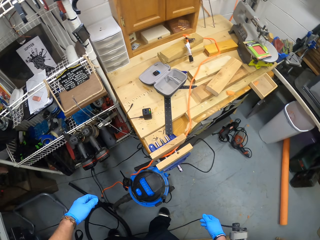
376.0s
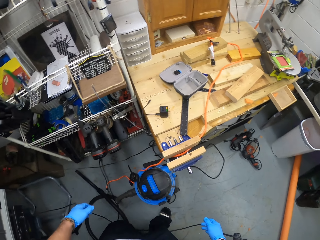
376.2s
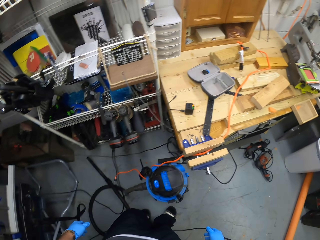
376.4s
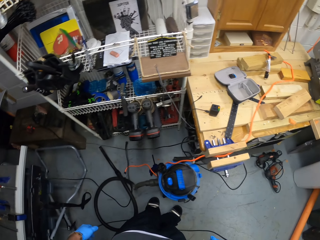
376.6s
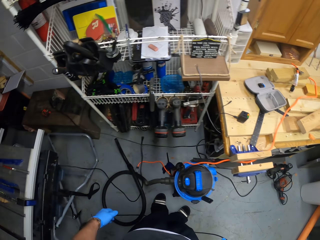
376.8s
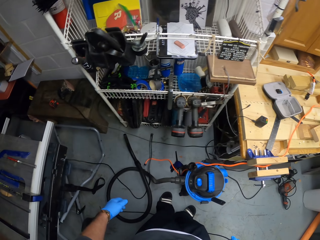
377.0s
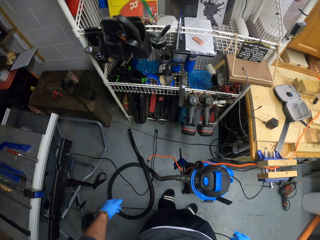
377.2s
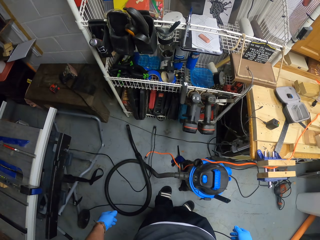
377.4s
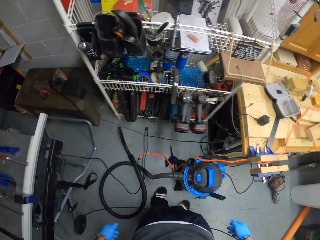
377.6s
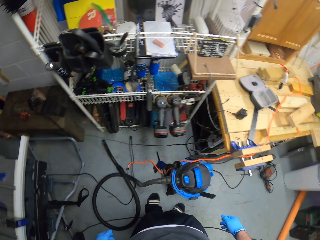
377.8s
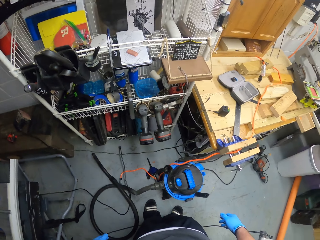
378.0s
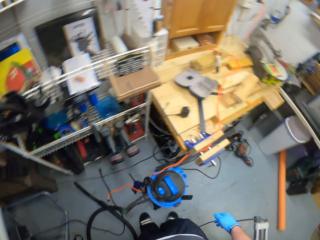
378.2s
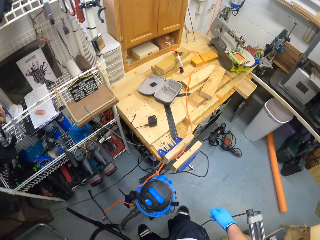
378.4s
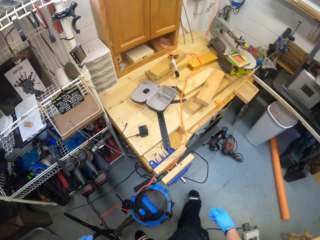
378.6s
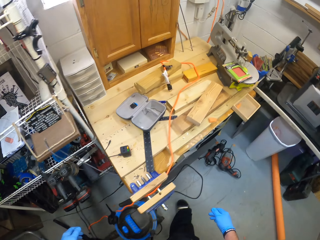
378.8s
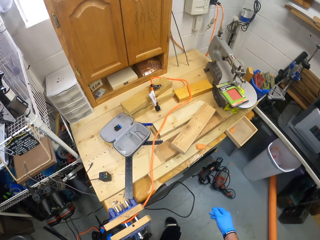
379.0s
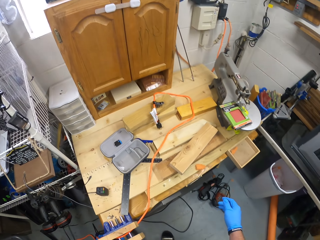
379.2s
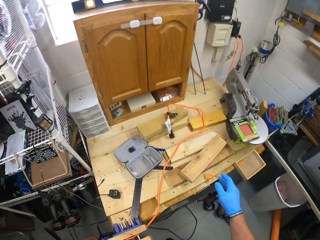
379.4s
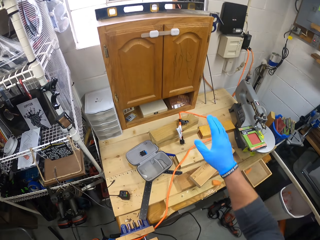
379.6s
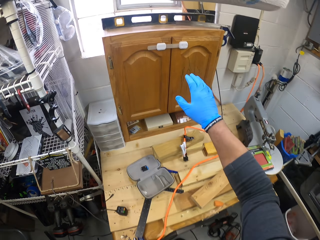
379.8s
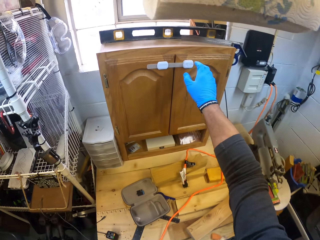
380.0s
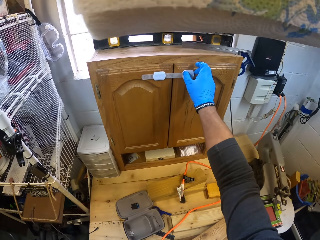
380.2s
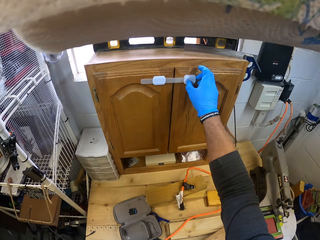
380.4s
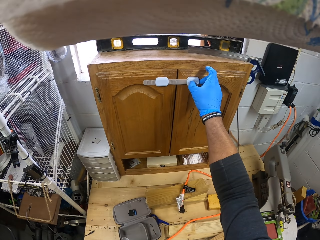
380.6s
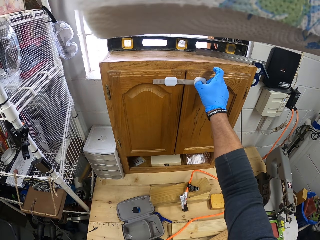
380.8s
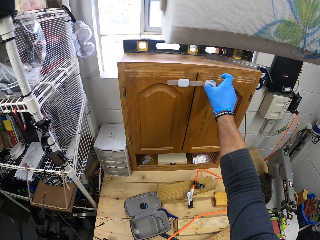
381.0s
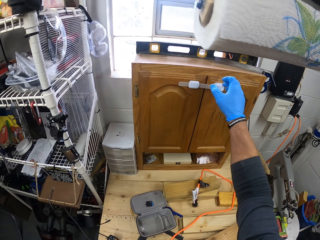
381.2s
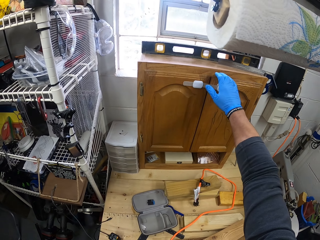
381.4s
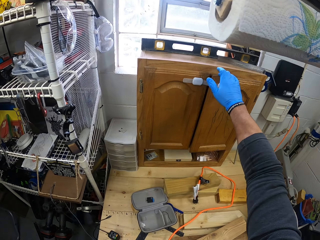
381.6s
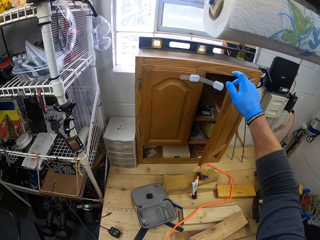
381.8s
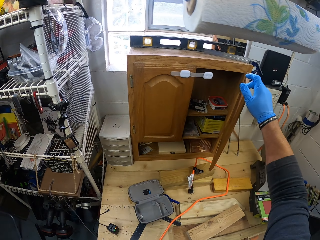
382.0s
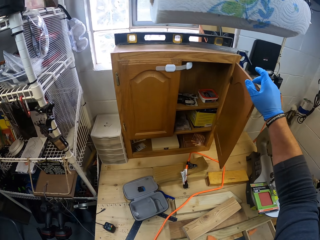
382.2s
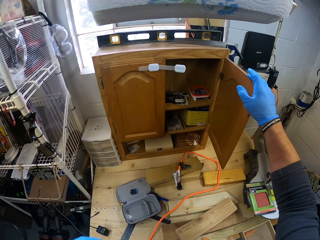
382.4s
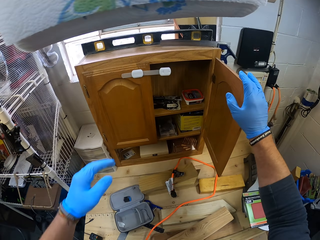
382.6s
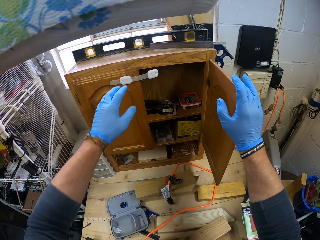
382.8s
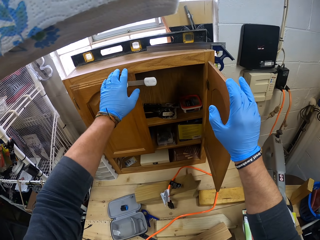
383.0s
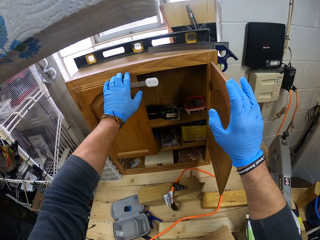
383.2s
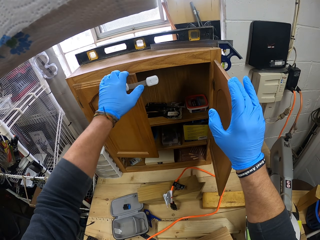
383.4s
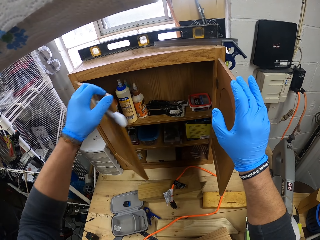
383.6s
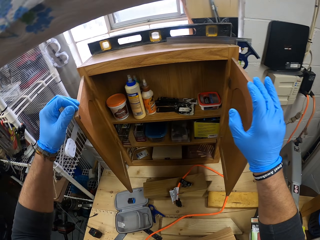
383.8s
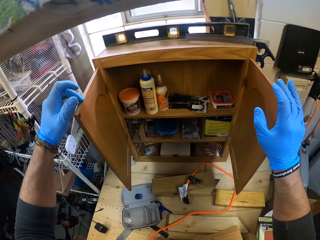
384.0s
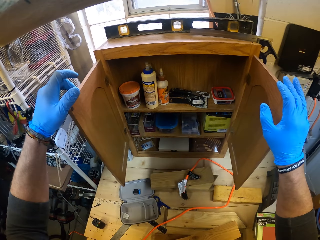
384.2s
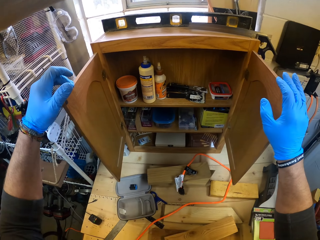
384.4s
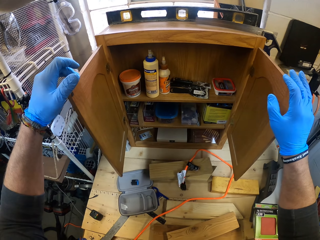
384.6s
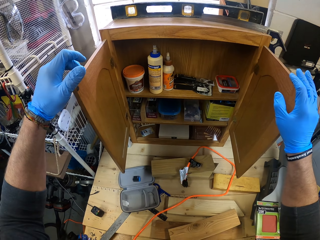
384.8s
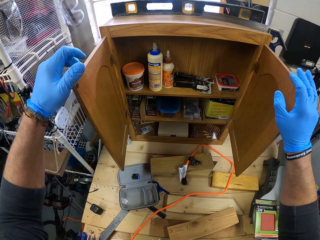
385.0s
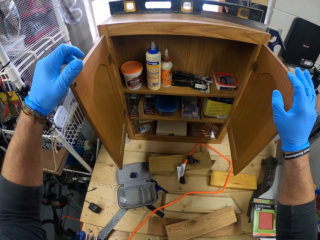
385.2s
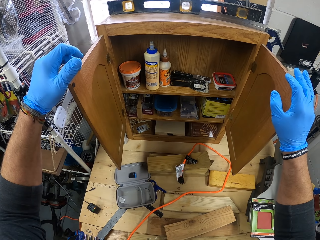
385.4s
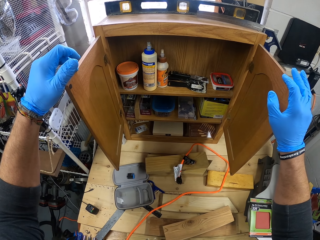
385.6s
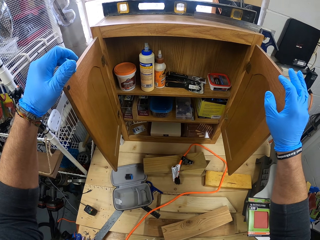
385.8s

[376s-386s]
The camera wearer looks around. He opens the door of a cupboard with his right hand. He opens the door of the cupboard with his left hand.

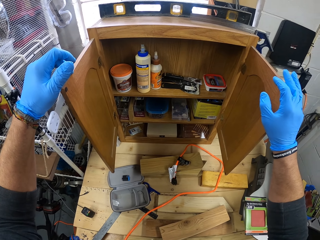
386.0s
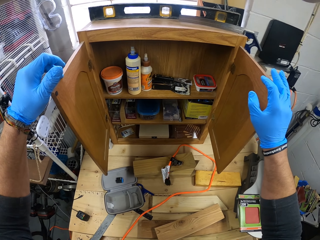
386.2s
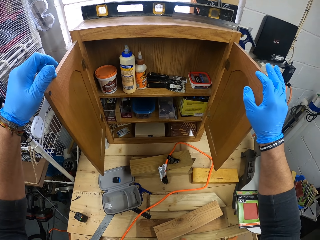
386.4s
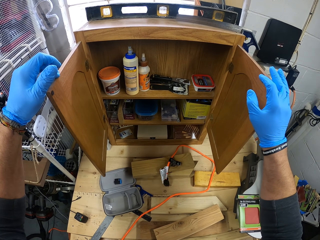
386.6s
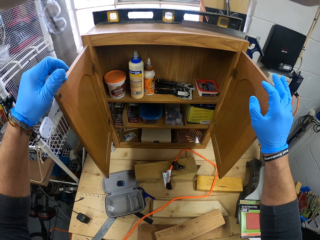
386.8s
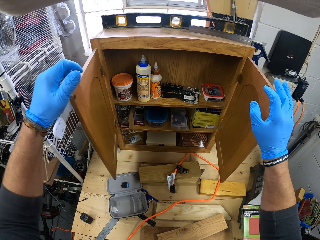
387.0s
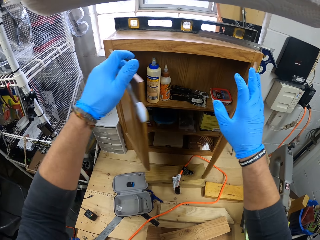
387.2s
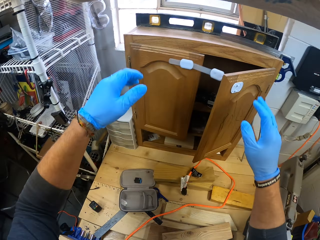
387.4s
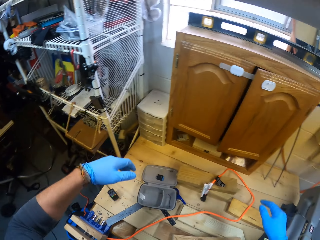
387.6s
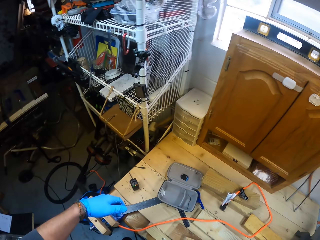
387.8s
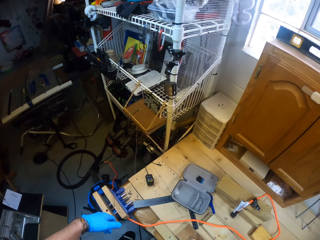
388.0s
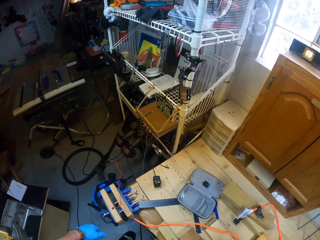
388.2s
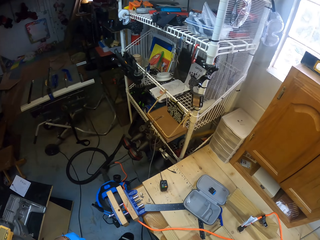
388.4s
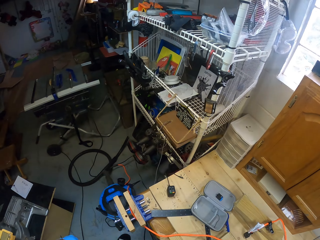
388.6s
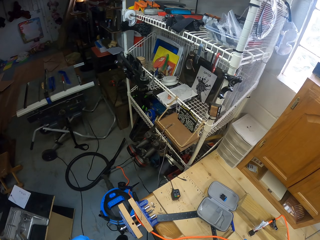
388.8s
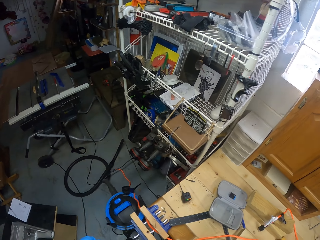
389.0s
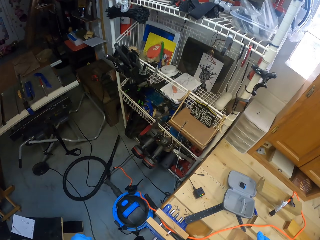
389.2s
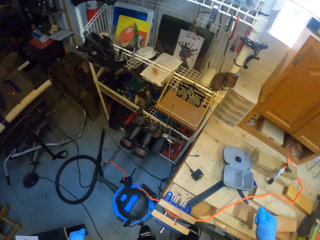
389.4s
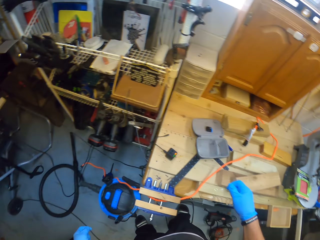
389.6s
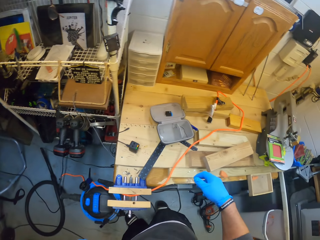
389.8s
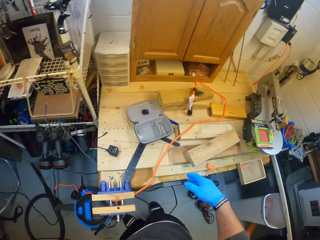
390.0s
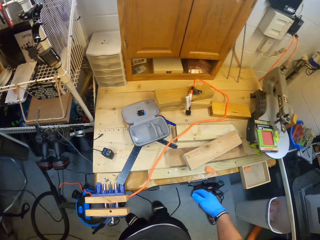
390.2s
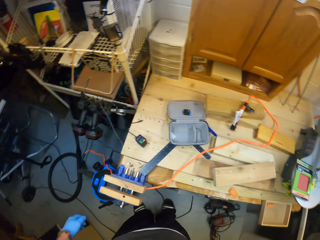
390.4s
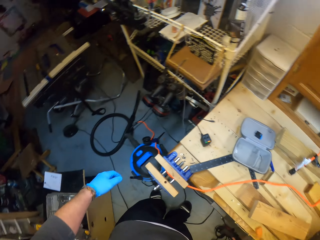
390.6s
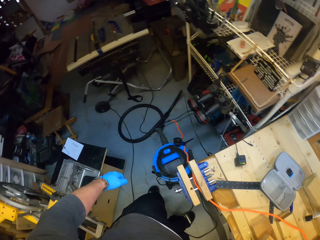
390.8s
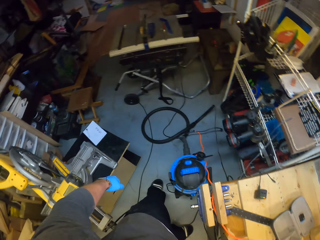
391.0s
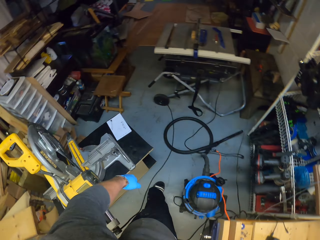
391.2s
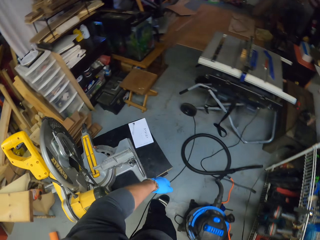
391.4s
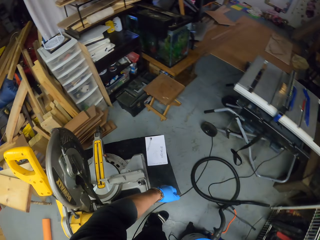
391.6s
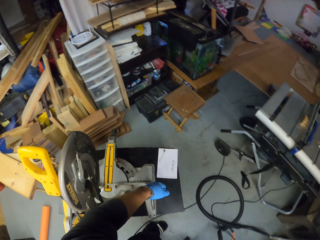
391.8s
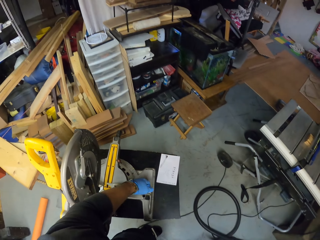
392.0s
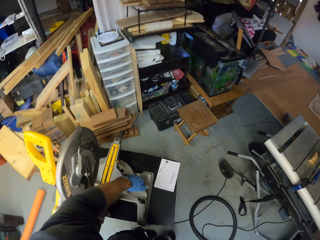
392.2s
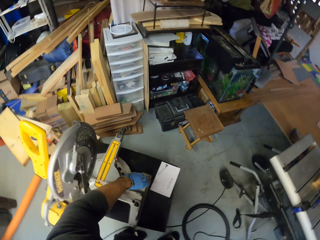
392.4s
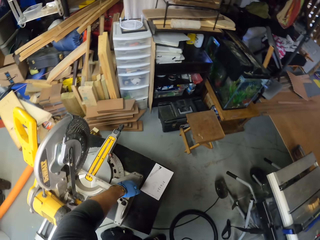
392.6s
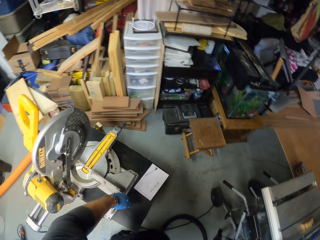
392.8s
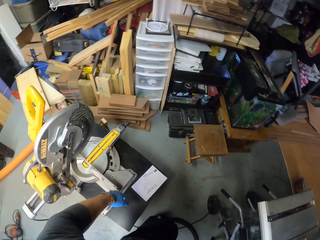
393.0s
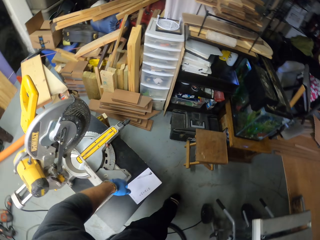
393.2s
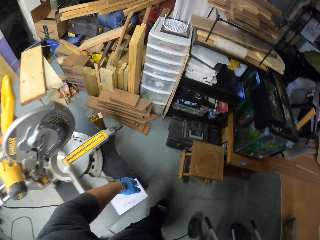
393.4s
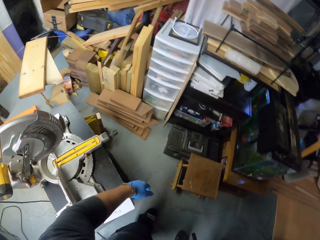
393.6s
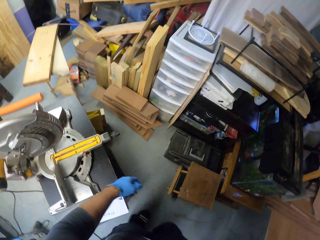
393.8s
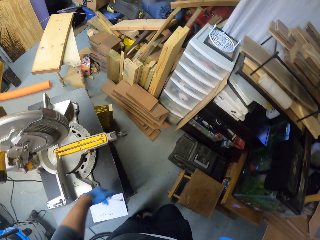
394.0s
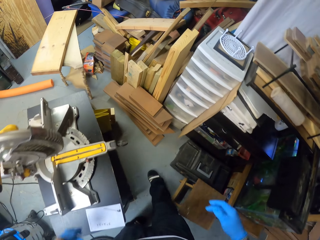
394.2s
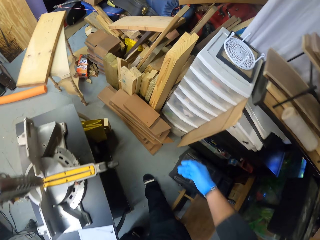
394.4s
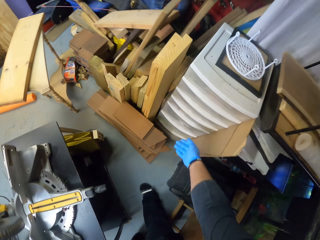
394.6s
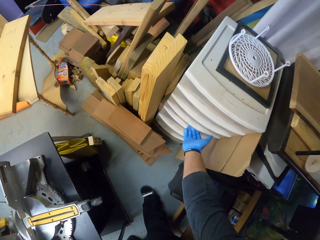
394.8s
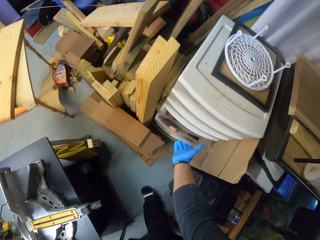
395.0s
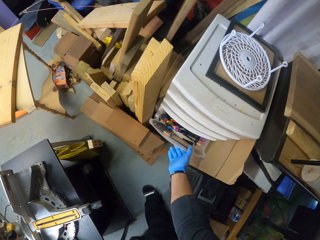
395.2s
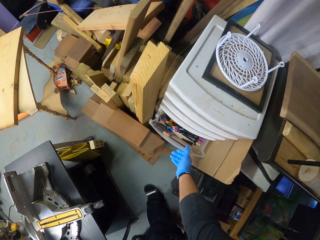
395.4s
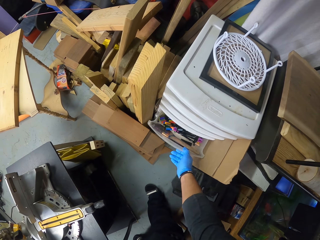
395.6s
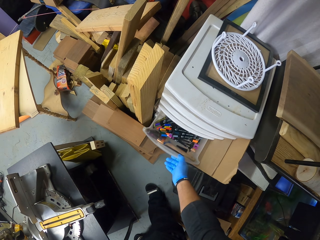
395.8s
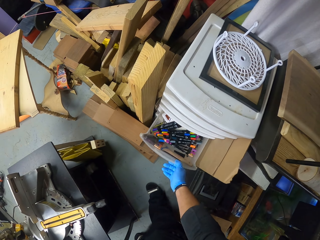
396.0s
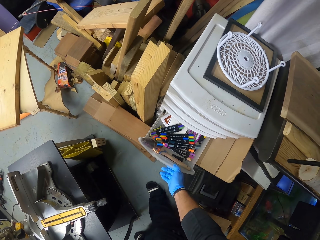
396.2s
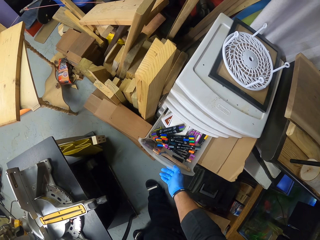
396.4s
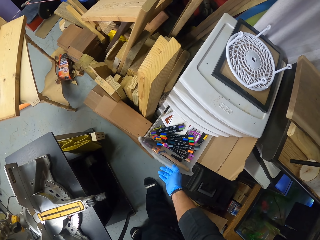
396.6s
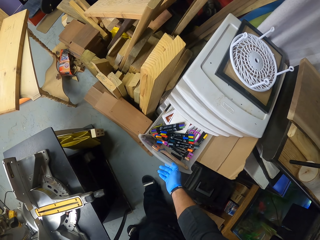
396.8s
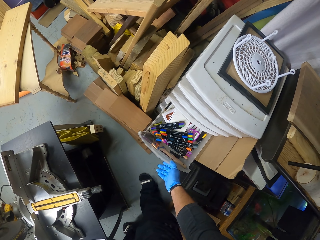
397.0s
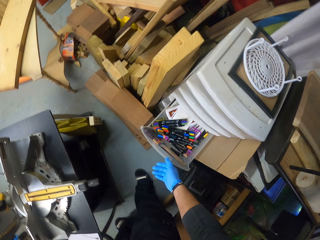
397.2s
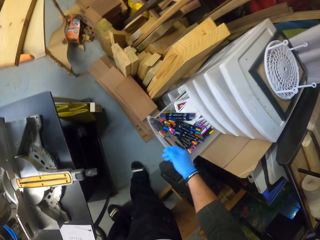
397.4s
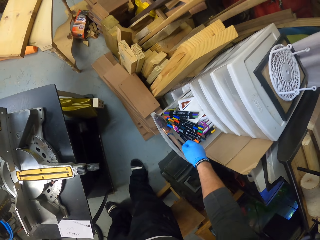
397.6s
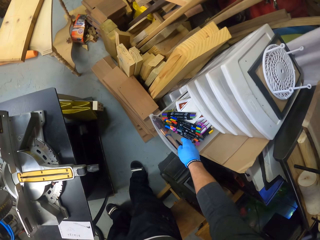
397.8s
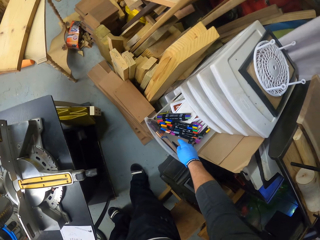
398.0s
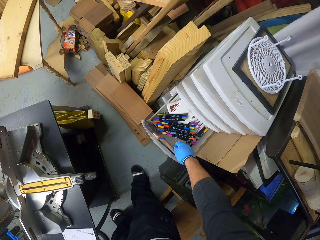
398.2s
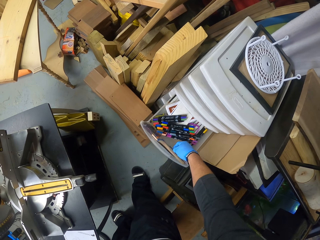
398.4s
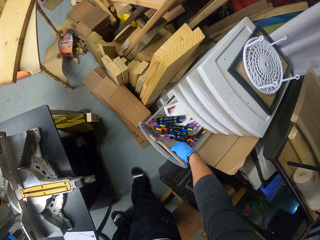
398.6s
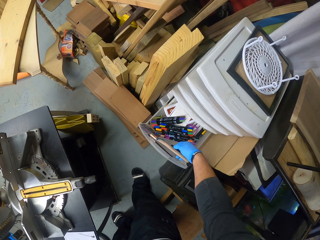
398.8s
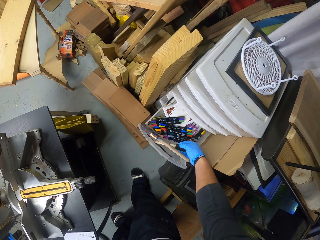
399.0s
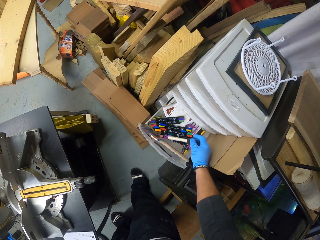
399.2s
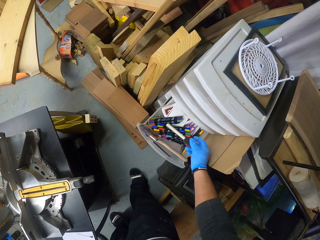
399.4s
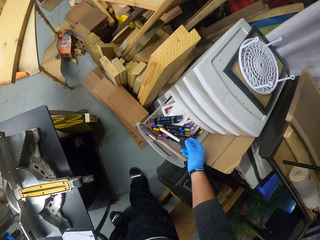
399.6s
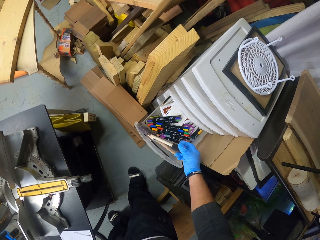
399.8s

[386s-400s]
The camera wearer closes the door of the cupboard with his right hand. He closes the door of the cupboard with his left hand. He looks around. He walks around. He opens a drawer with his right hand. He picks up a paintbrush from the drawer with his right hand.
